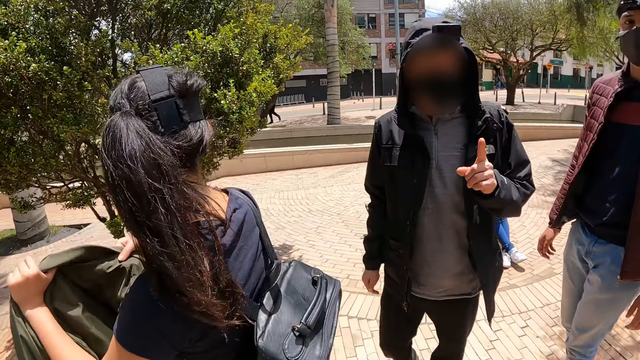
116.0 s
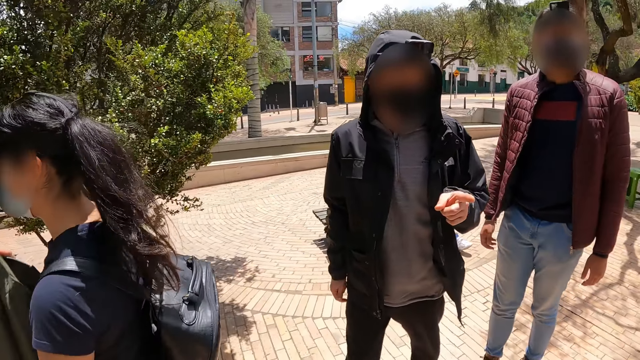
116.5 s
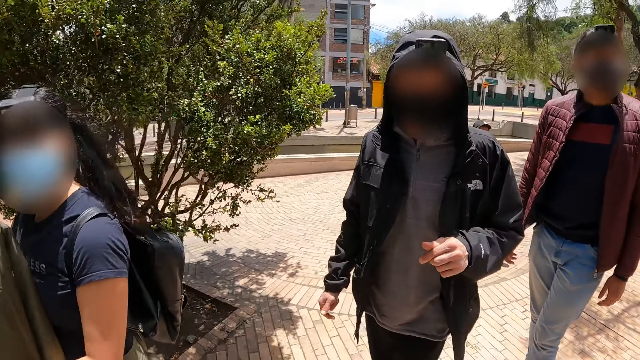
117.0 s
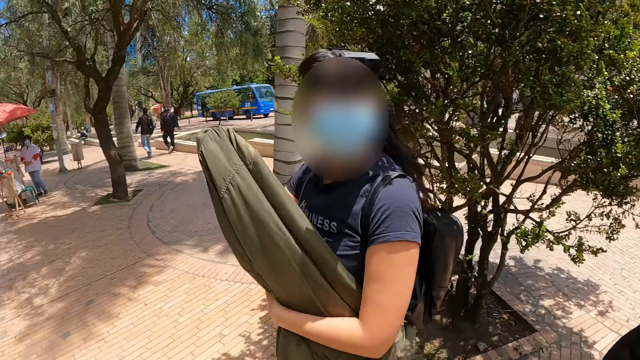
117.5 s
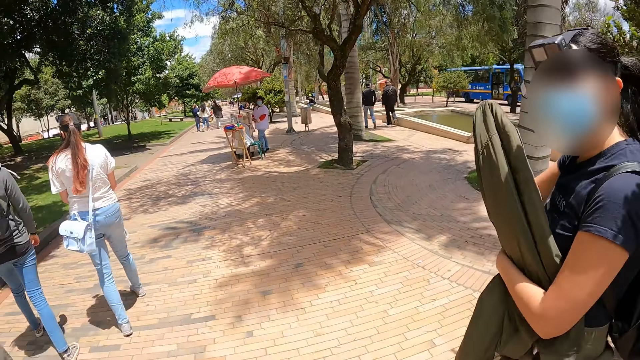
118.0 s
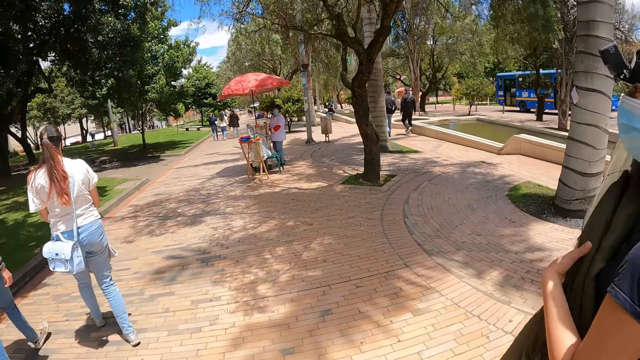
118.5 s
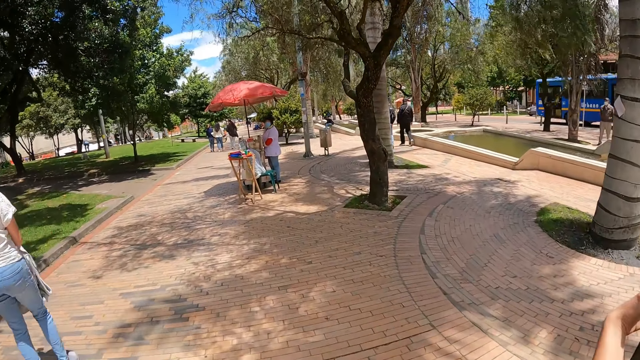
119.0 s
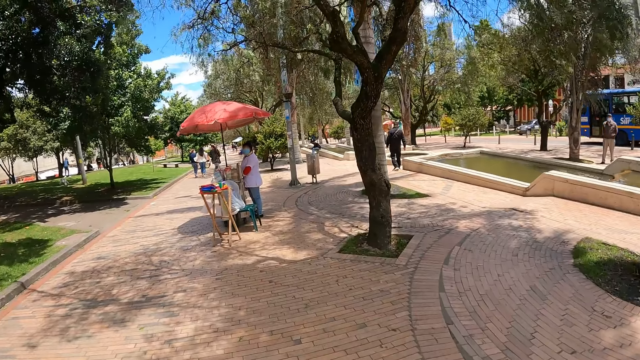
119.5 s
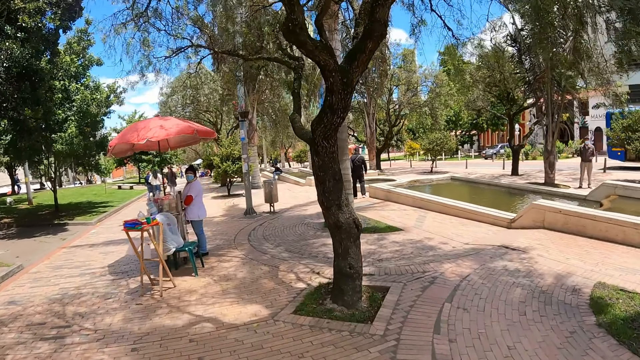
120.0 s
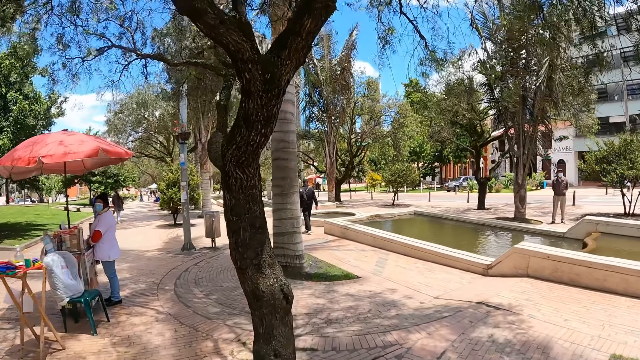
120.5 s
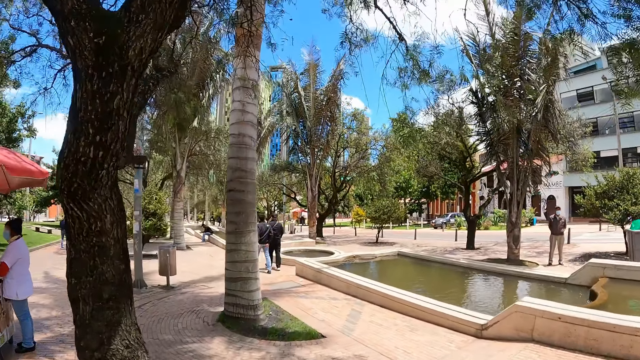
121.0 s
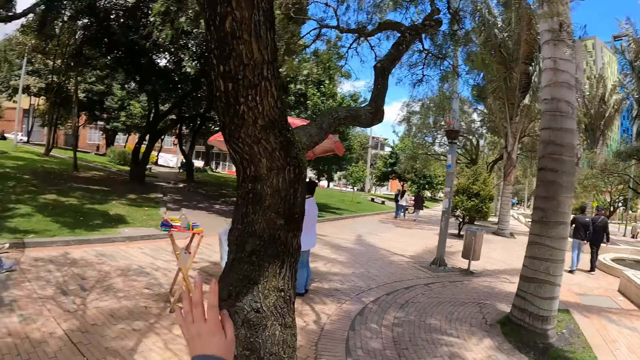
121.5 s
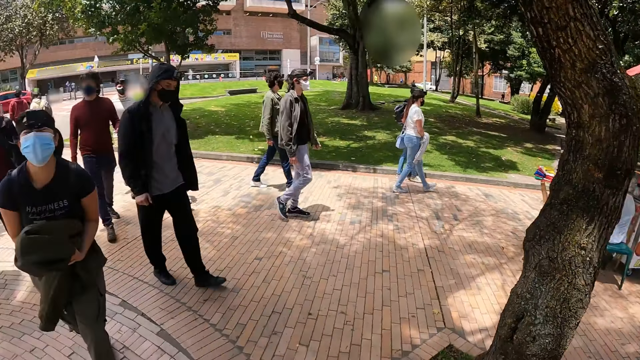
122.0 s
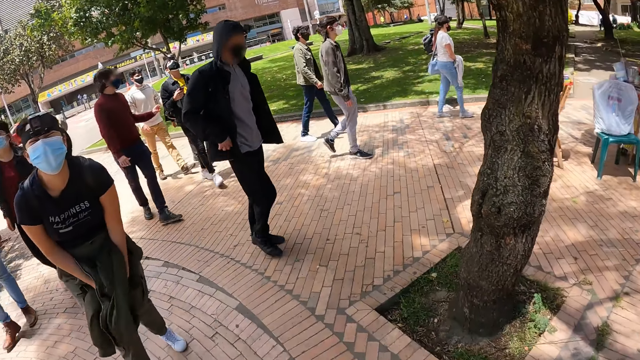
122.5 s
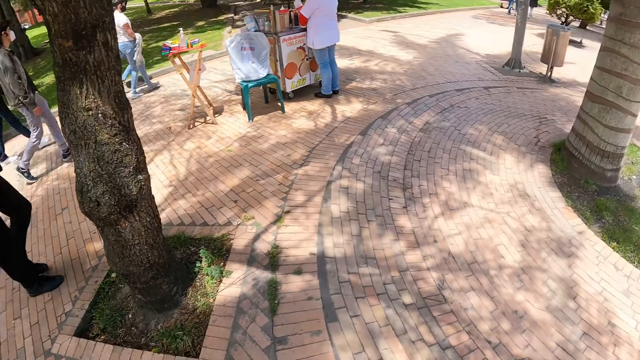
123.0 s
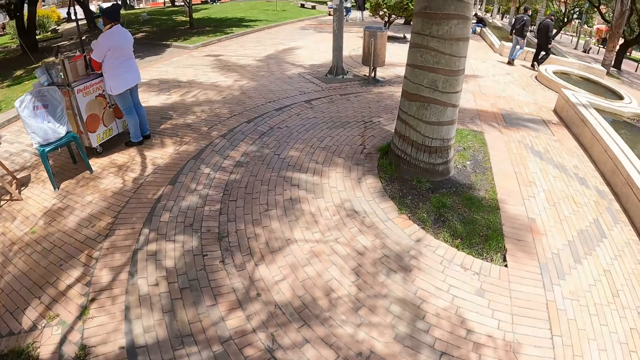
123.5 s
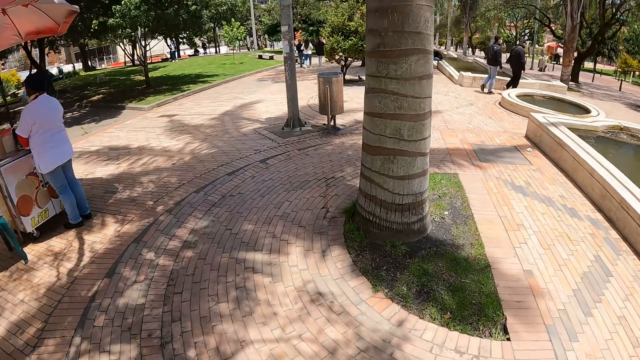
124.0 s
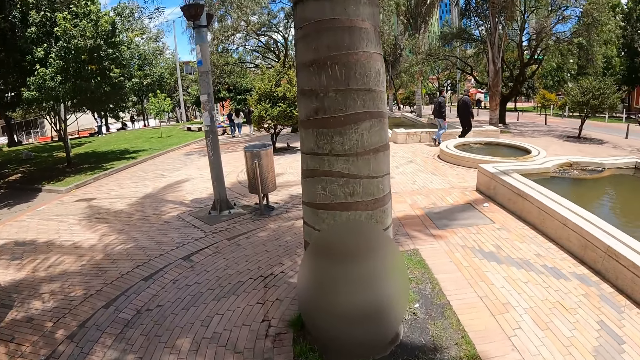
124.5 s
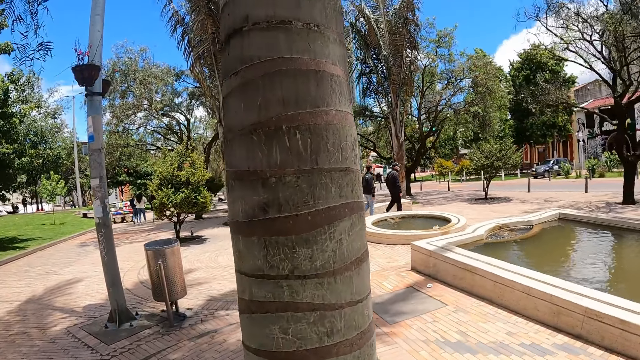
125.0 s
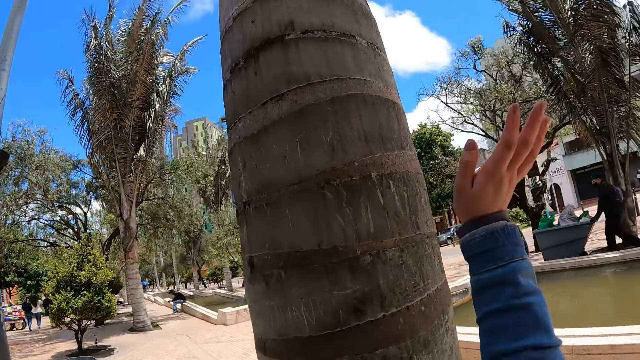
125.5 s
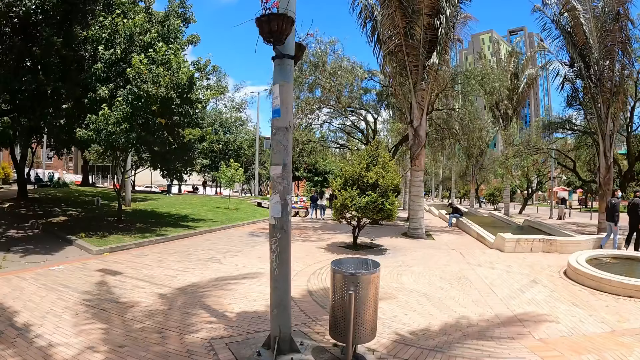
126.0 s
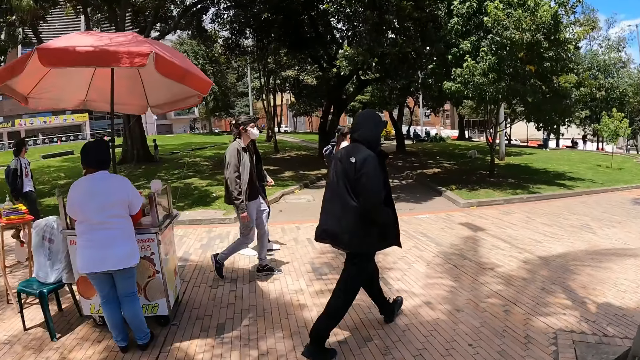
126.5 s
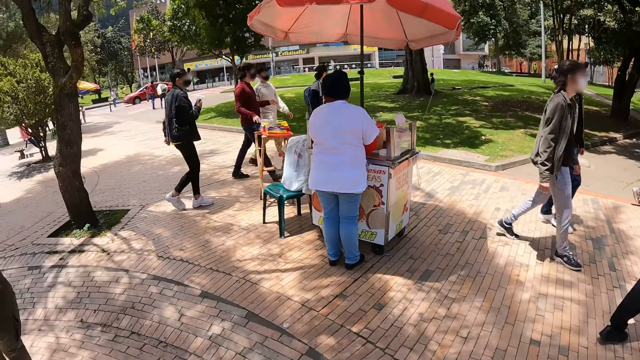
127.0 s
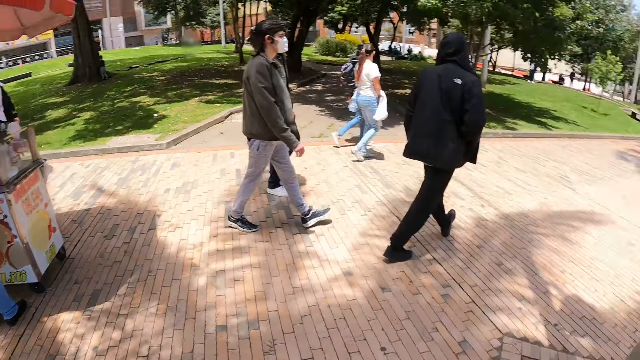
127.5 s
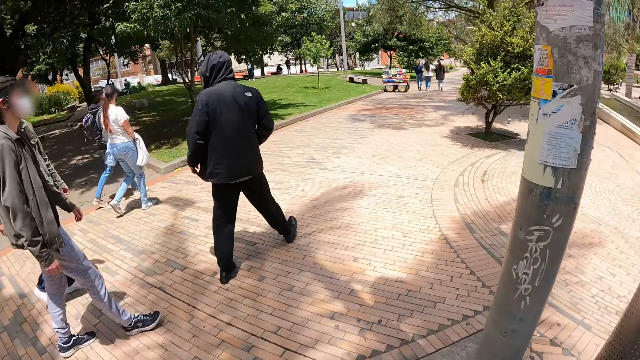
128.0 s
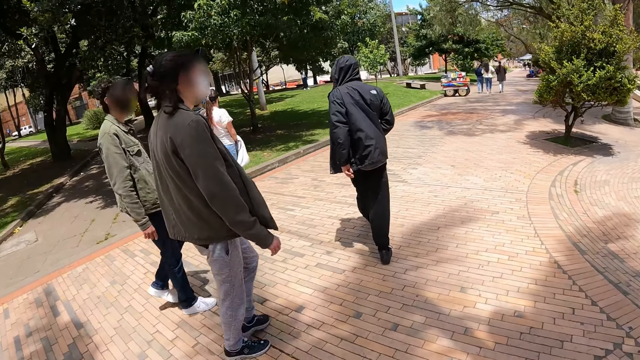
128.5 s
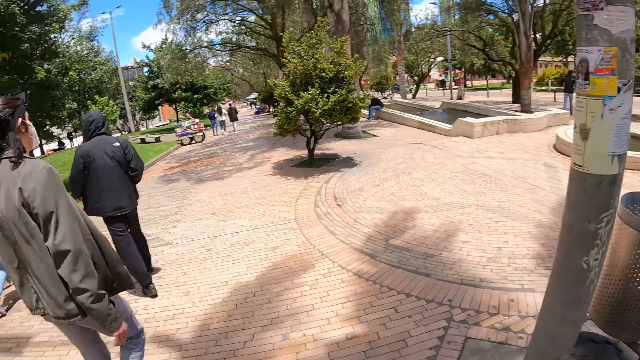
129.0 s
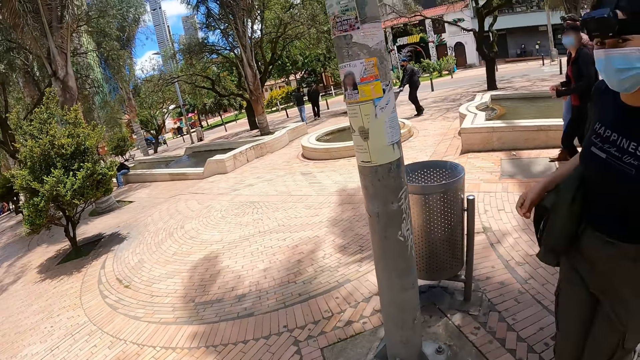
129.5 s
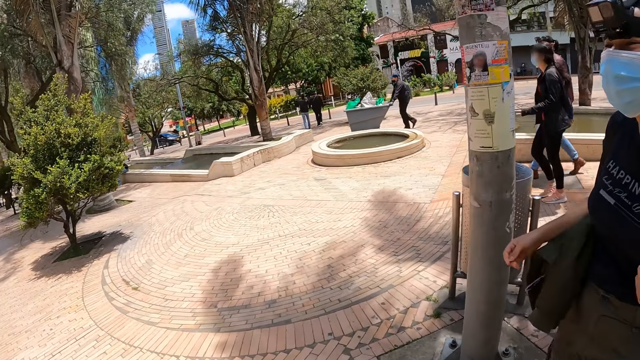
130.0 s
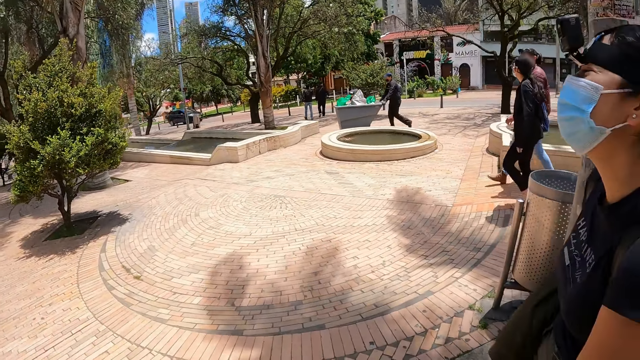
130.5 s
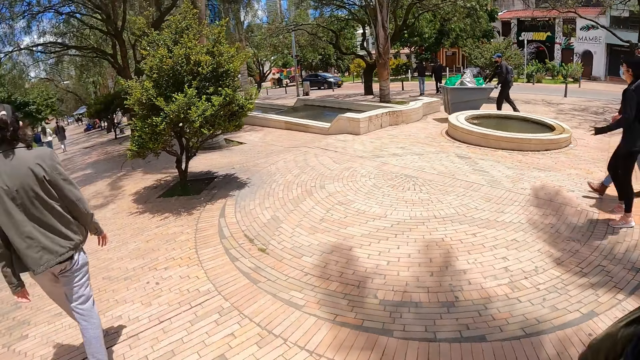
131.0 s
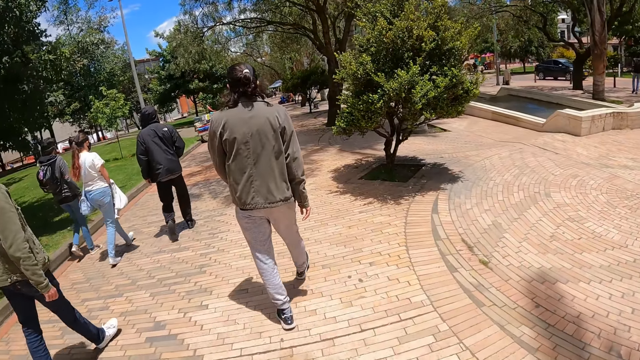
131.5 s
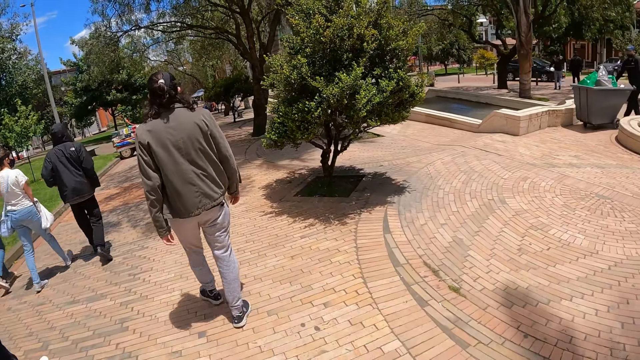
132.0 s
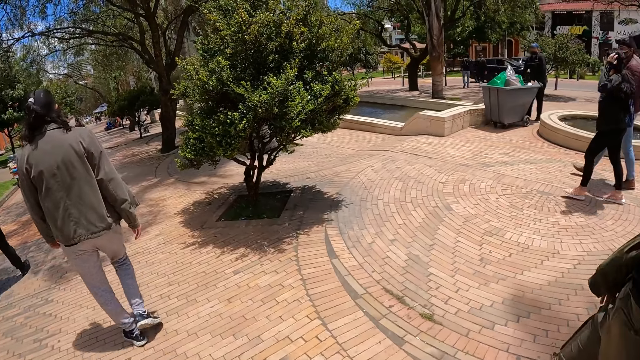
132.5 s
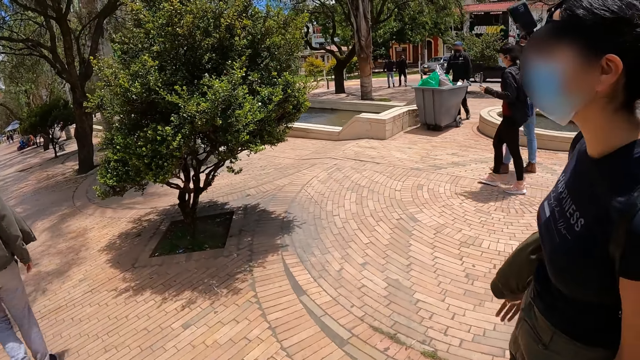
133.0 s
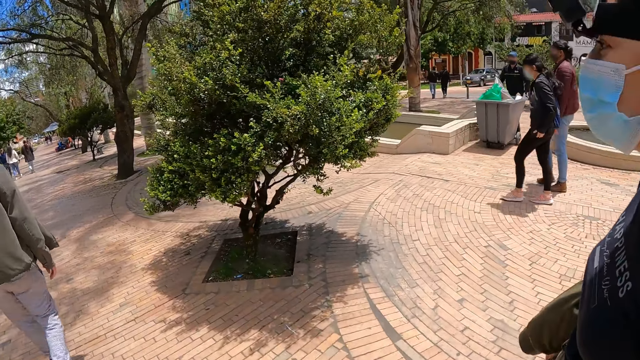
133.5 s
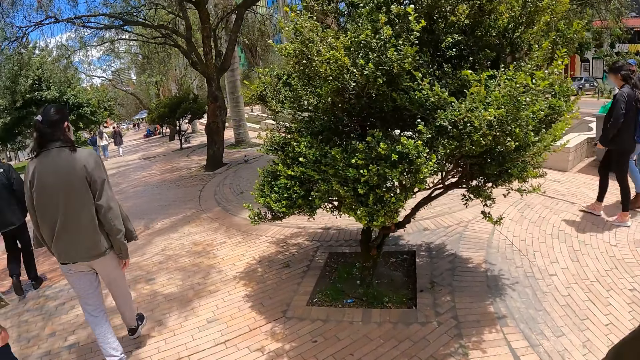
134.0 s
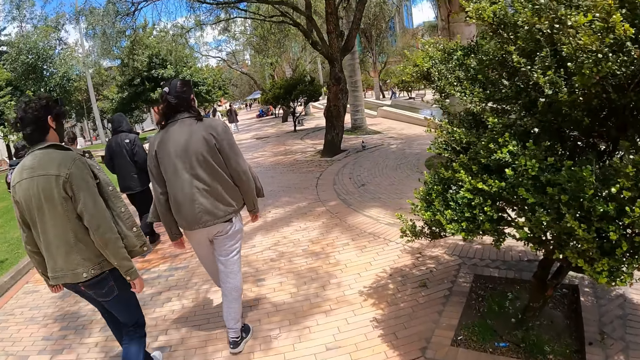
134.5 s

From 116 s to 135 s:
A man points at the camera wearer. The camera wearer walks on the side lane. They walk around the compound. They wave the hand. They raise the right hand near the palm tree. They walk on the side lane. The man walks around the compound.

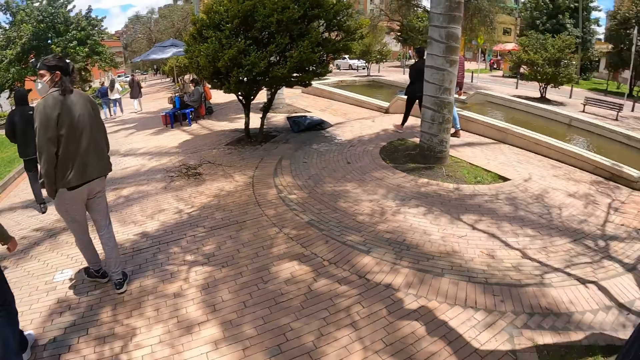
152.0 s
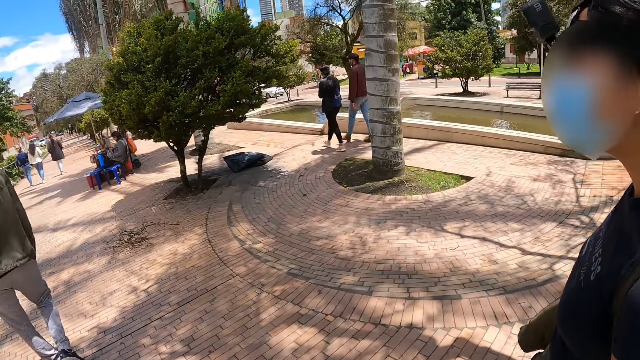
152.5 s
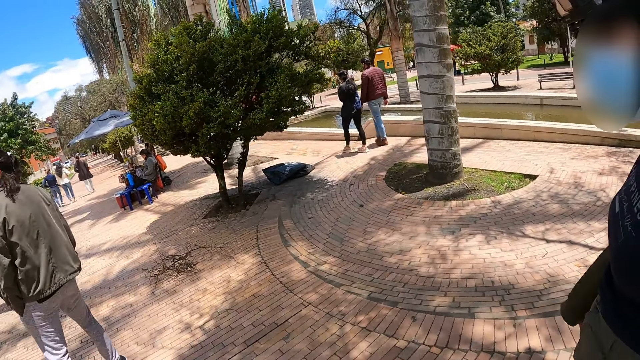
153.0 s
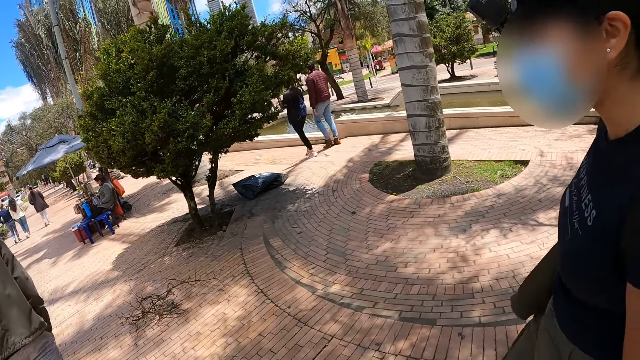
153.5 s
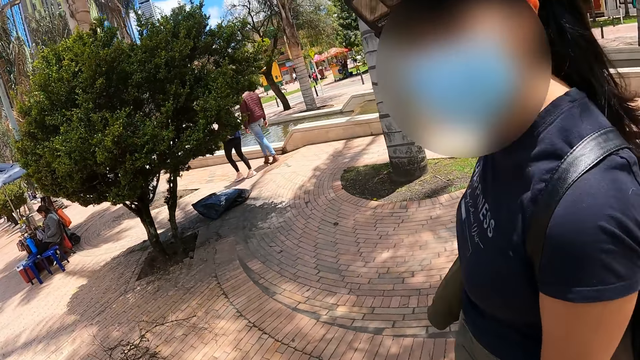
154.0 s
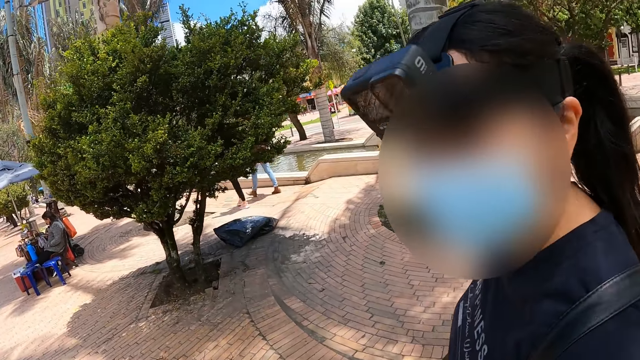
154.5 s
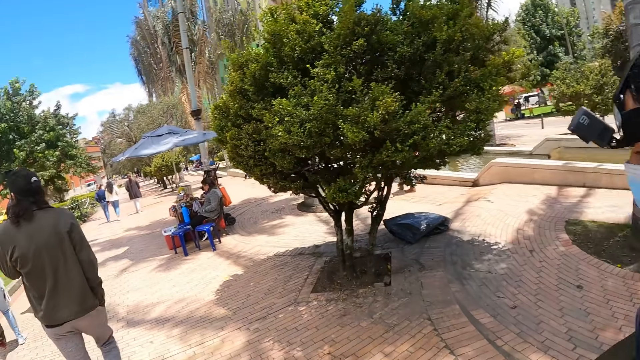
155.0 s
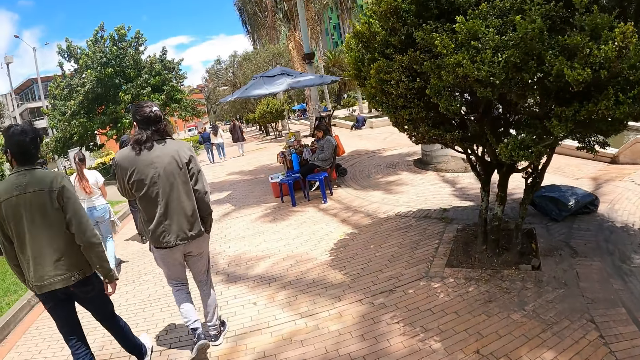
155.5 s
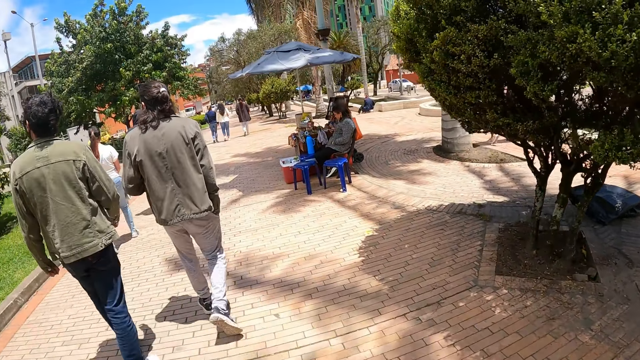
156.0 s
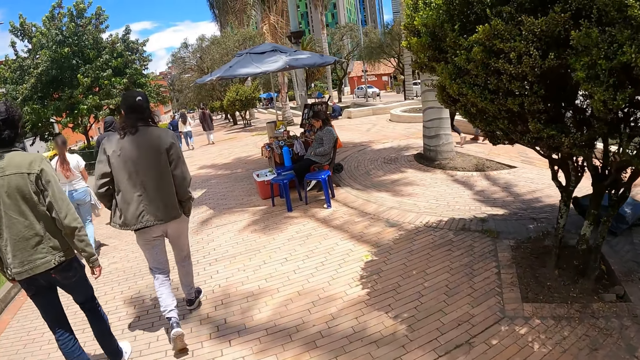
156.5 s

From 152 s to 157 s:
A lady interacts with the camera wearer. The camera wearer walks on the side lane.
